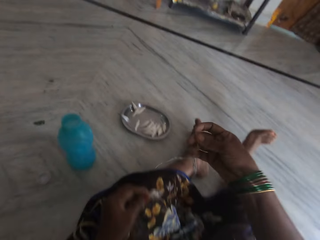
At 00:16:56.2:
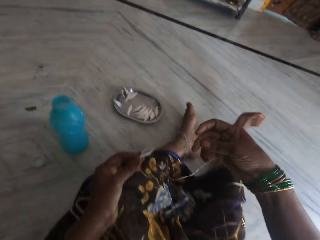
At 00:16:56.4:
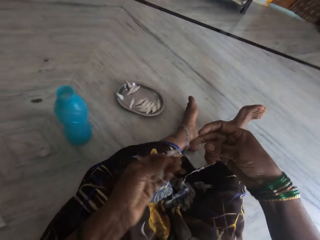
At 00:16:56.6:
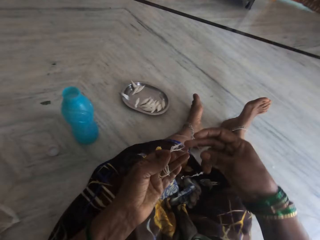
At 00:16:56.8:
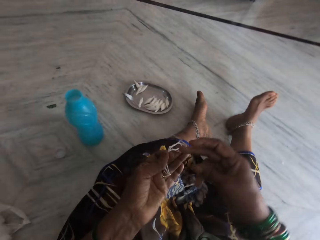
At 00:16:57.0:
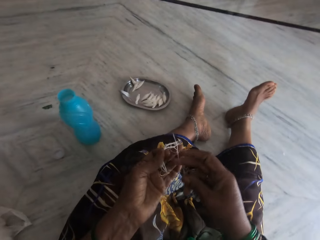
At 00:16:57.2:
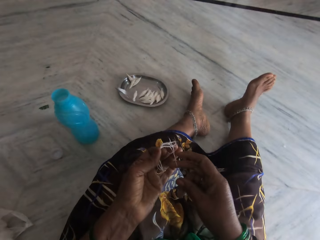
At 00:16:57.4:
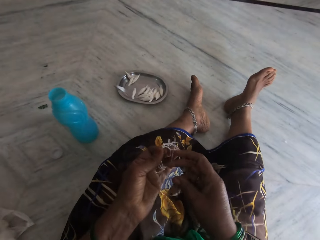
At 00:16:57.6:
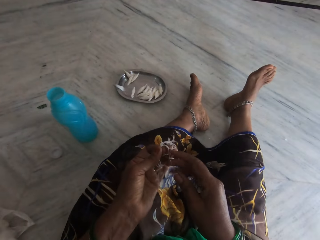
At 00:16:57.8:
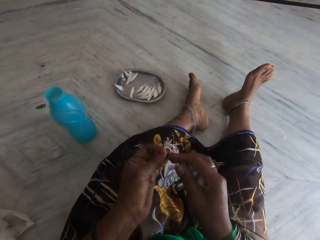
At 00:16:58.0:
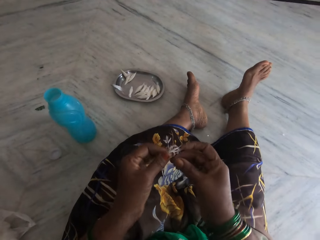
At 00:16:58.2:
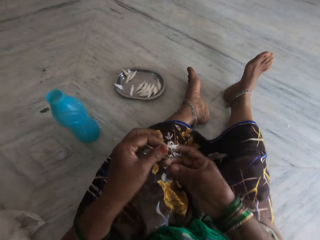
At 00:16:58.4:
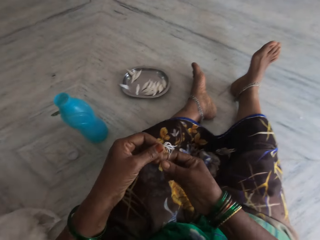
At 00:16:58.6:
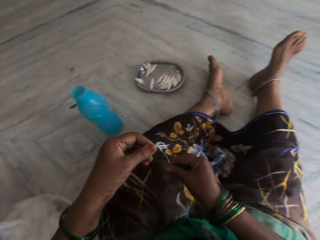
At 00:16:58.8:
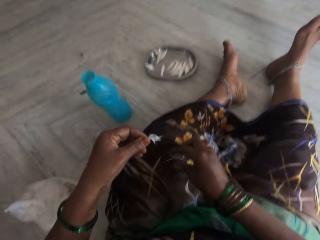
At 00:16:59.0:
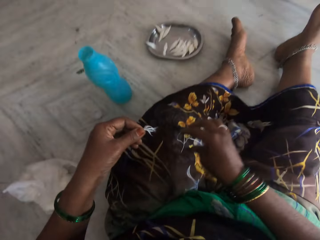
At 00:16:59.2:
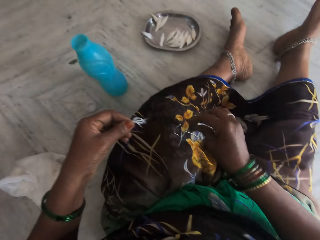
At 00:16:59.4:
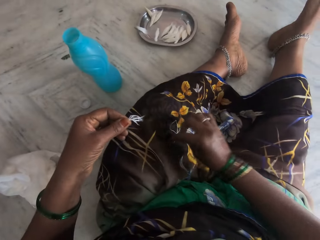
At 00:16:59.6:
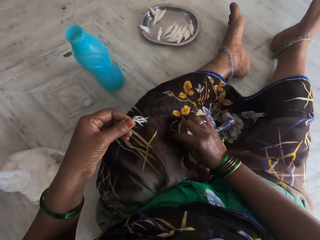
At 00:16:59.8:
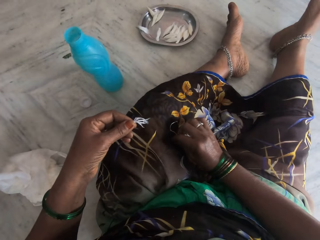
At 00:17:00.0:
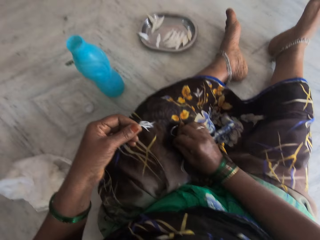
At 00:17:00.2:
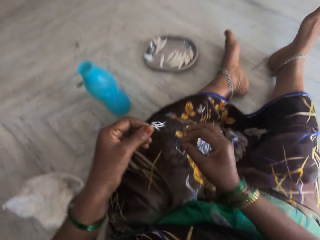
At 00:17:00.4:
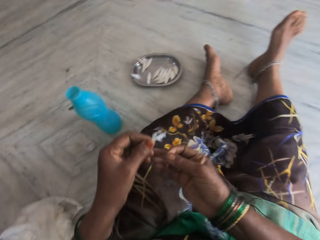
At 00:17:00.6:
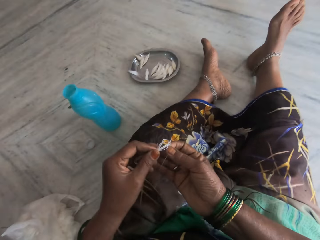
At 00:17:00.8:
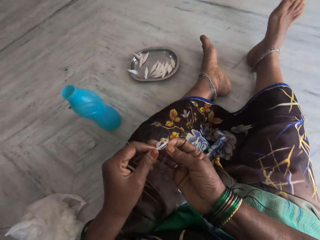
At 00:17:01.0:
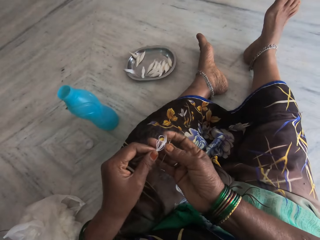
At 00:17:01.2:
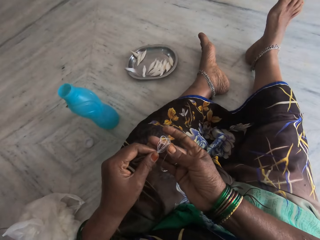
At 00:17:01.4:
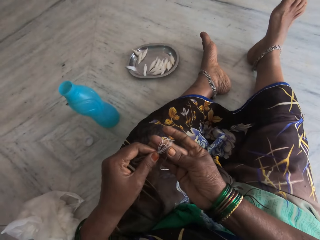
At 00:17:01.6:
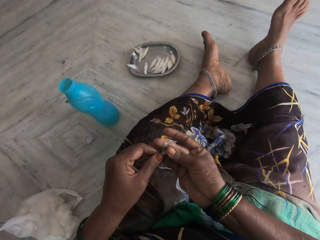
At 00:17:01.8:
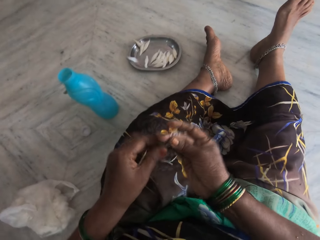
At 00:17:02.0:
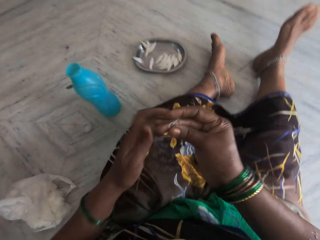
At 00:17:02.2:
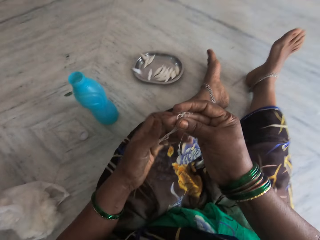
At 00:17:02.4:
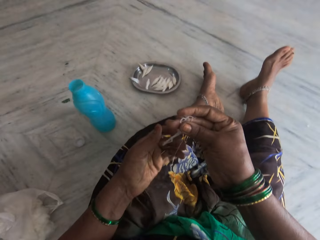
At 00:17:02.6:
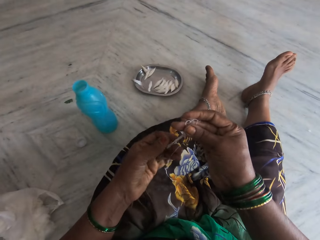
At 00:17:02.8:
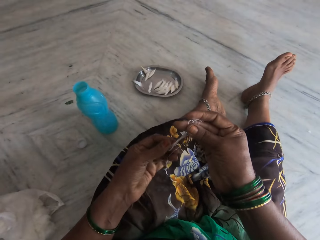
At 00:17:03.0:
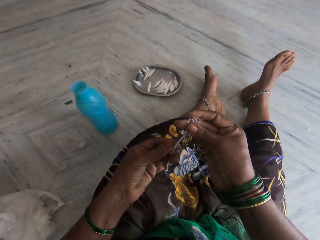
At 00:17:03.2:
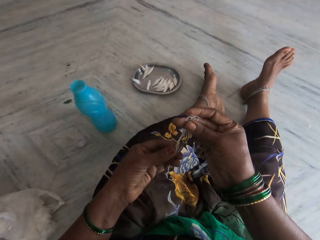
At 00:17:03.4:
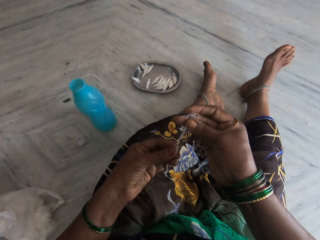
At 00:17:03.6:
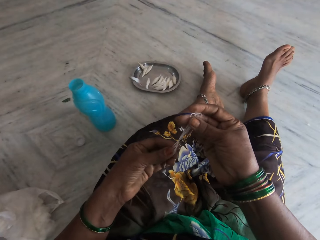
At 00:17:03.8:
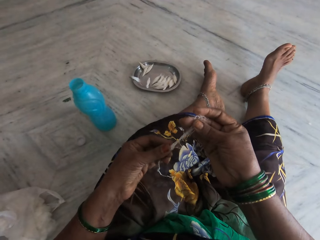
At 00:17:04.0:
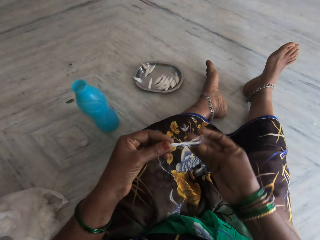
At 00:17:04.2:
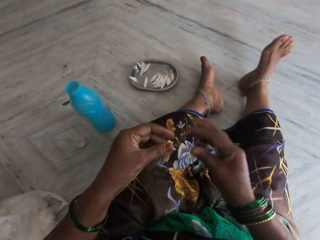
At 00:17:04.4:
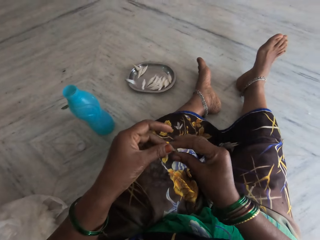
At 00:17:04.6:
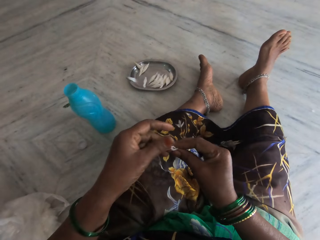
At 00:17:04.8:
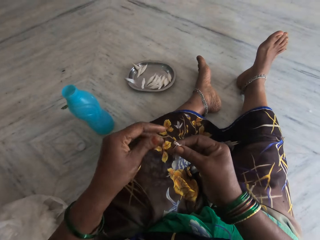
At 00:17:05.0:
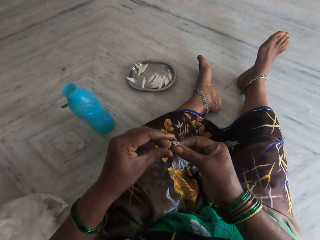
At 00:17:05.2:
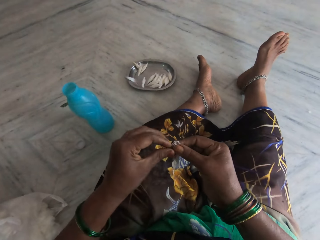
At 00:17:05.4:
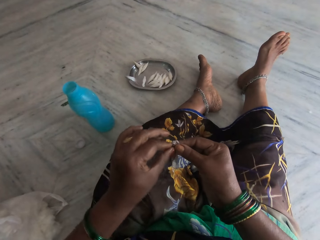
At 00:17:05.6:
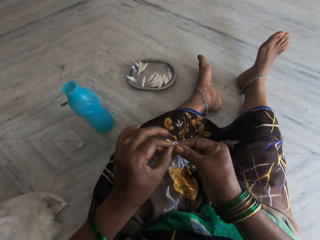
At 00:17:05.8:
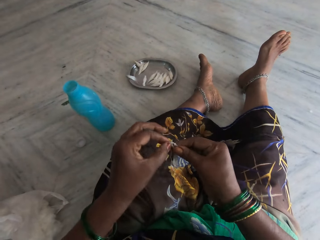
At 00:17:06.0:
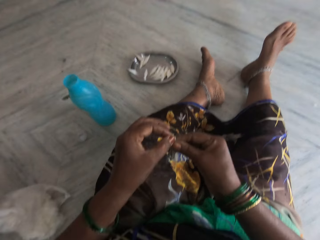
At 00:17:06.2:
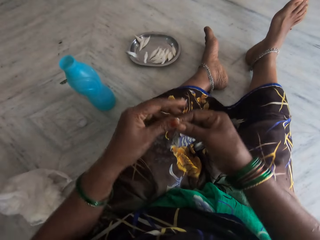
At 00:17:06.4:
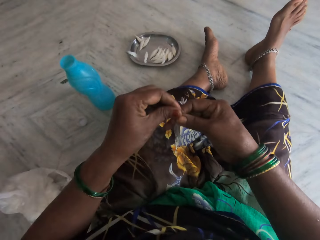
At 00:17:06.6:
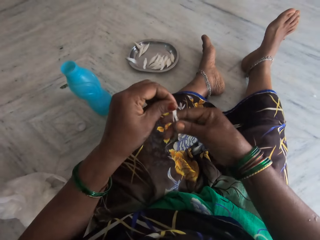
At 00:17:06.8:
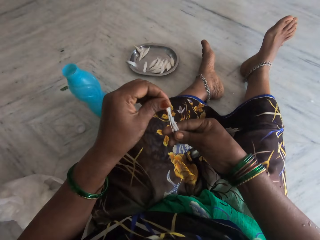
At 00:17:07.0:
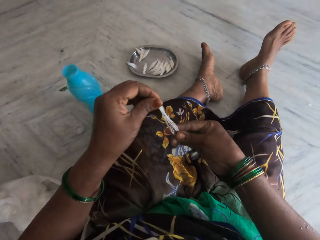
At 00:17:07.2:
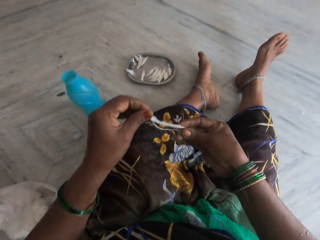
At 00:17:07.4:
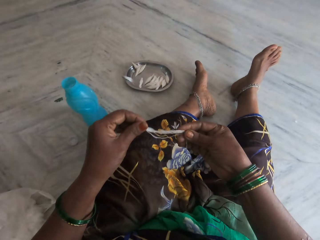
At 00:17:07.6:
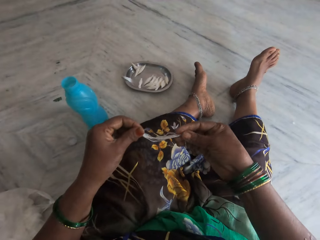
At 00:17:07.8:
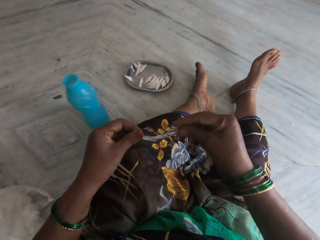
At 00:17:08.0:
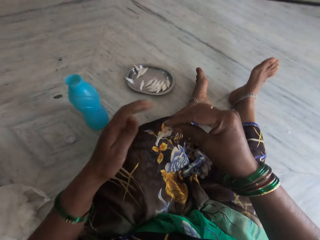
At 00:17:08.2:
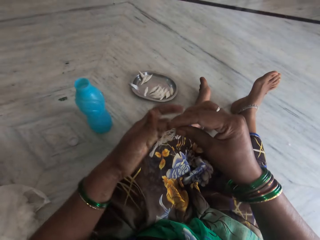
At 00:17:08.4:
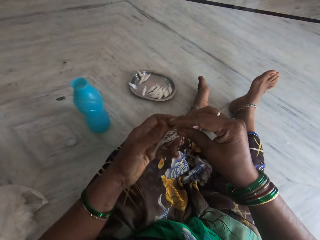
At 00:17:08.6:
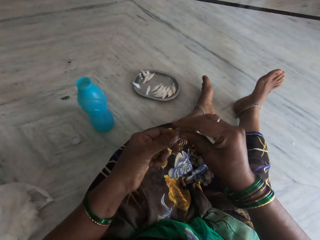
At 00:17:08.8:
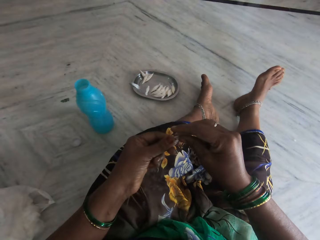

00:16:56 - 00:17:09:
The camera wearer stares at the yarn or thread. She drops the thread on her lap. She picks up the thread from her lap. She inspects the yarn. She folds the threads.

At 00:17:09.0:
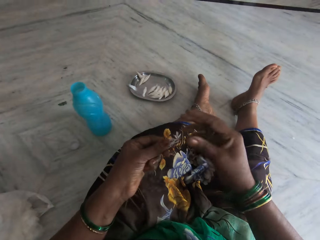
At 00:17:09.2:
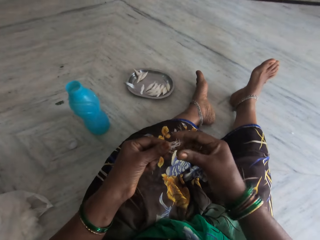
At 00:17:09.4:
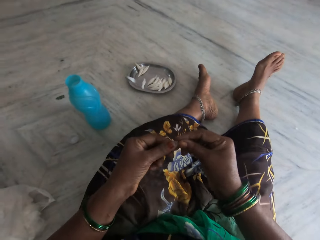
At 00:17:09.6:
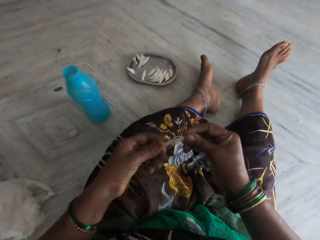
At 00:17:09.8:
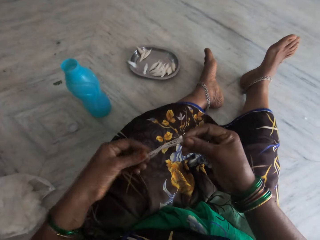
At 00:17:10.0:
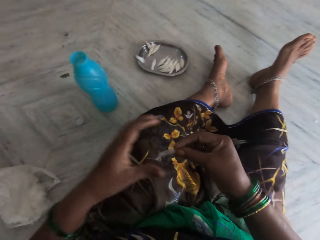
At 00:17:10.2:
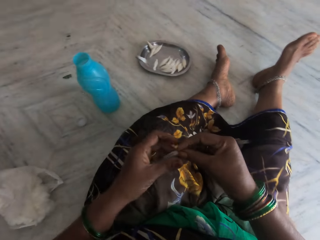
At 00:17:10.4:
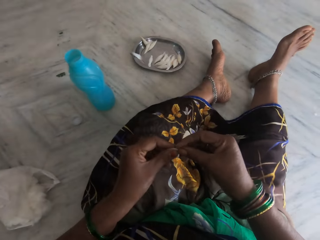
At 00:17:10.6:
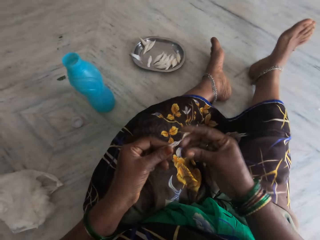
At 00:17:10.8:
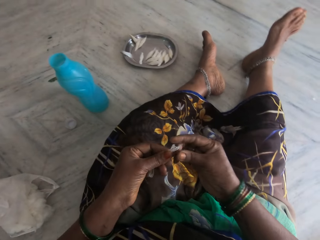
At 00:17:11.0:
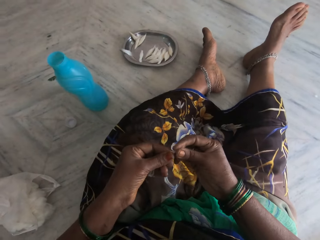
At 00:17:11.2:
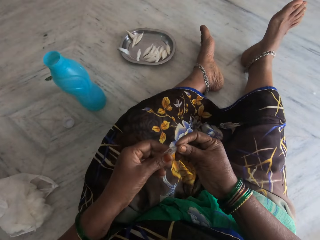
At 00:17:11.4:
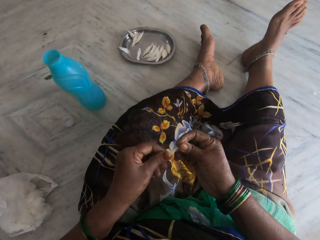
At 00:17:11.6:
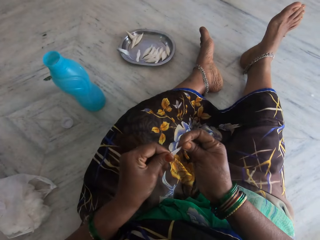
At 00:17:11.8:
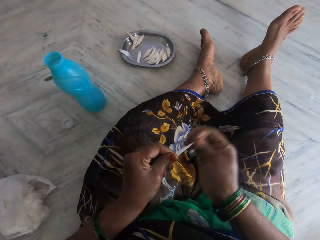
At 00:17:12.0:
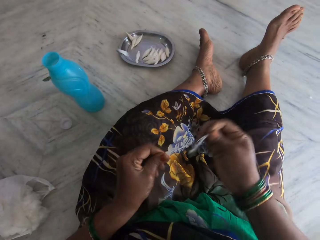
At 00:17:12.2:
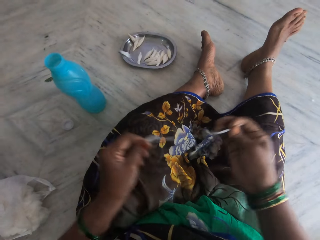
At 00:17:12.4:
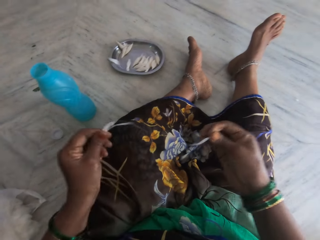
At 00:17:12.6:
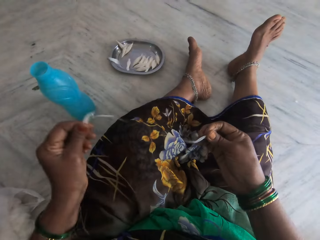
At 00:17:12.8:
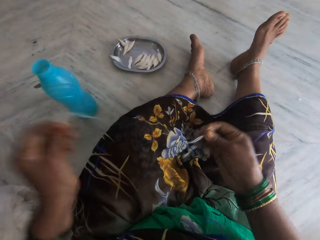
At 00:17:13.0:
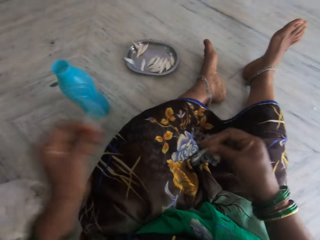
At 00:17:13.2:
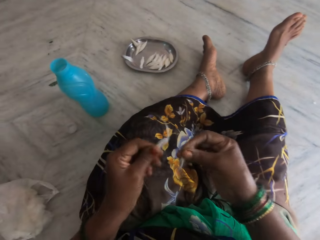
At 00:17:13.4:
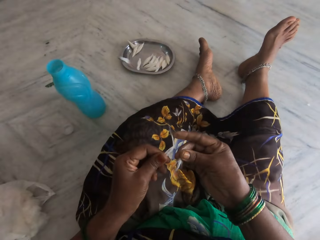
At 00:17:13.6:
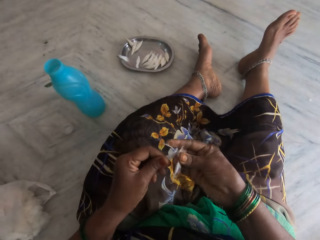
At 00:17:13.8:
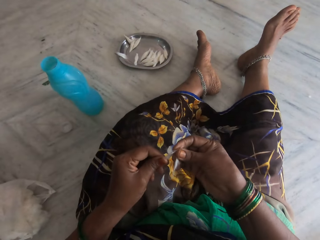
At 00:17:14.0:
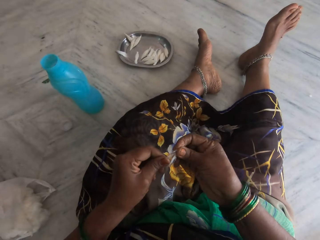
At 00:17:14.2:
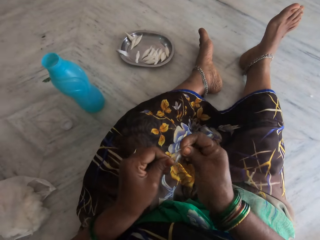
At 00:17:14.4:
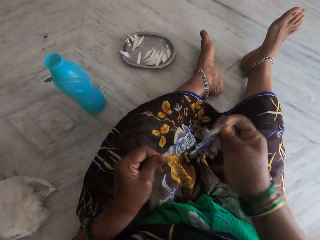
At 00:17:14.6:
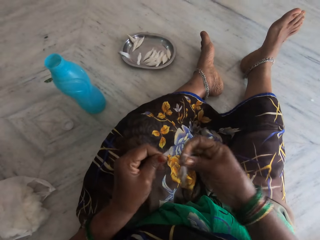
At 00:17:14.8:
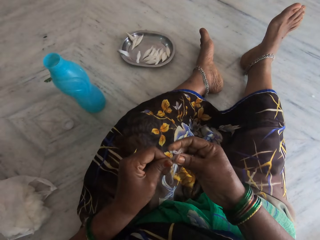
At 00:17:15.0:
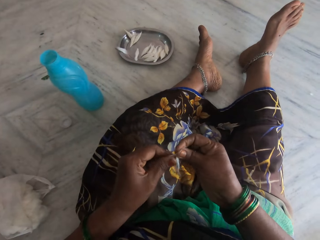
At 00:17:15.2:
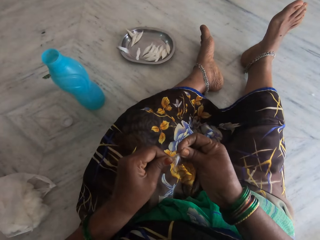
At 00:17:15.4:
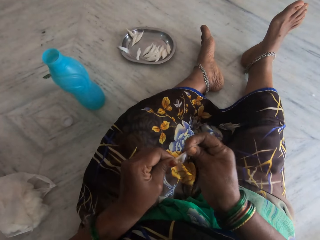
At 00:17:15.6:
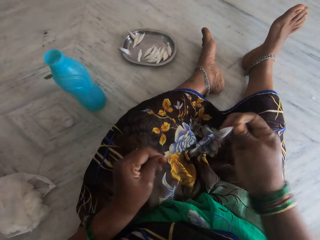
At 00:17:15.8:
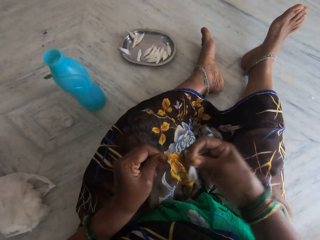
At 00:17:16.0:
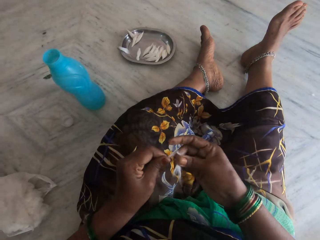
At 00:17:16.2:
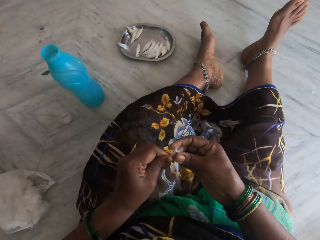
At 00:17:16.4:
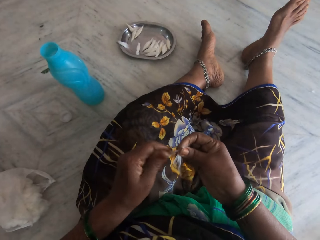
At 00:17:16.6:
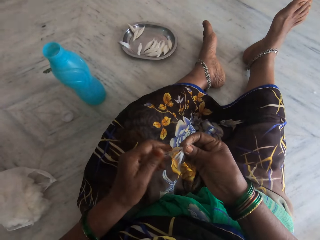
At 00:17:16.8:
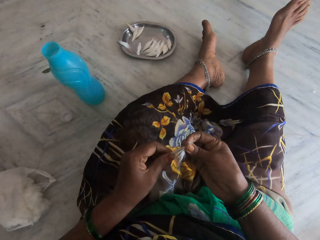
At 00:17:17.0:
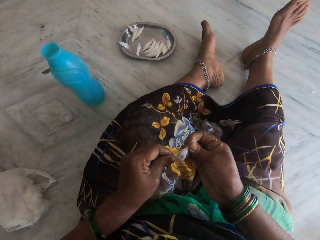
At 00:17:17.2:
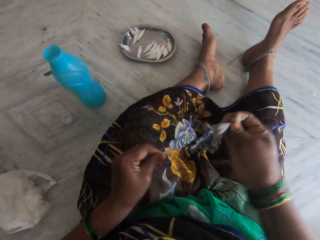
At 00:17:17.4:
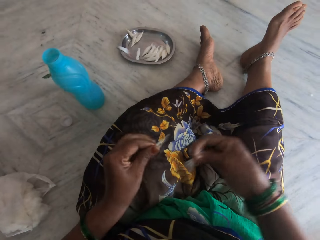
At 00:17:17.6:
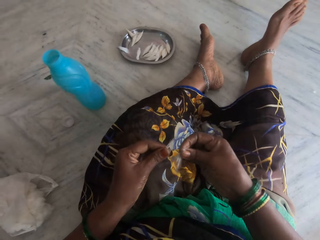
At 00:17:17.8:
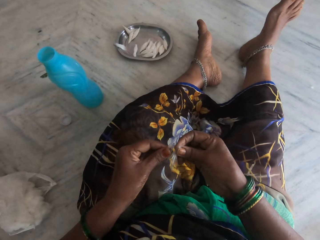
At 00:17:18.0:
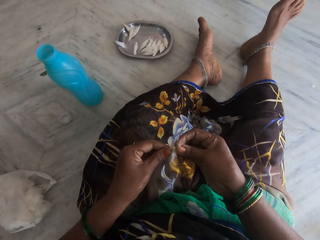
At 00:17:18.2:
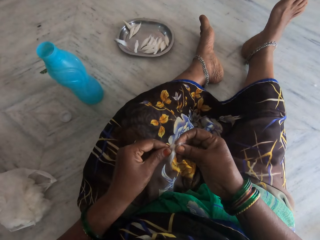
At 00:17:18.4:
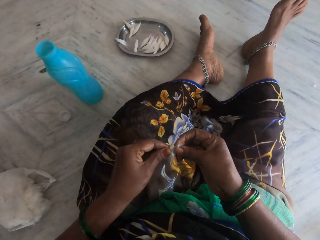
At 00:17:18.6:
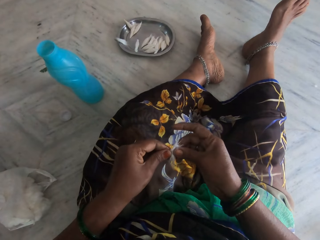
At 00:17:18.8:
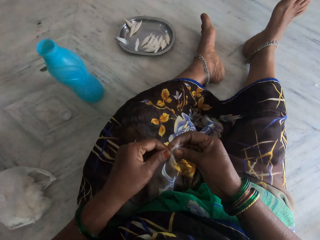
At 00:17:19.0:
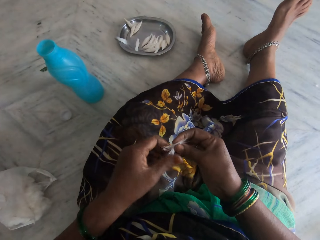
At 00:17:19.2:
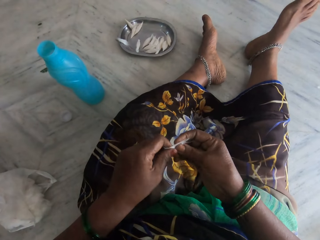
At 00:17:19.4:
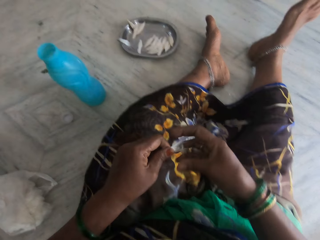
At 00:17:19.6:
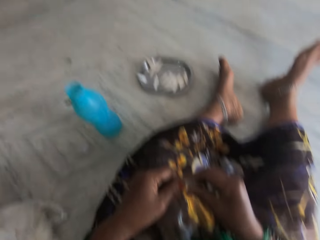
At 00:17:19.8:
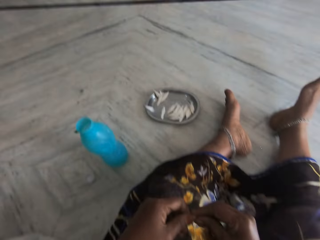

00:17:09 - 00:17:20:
The camera wearer tears the cotton threads. They pull the yarn. They put the yarn together. They pull the yarn.
